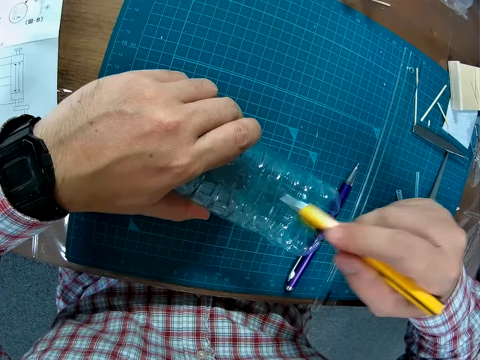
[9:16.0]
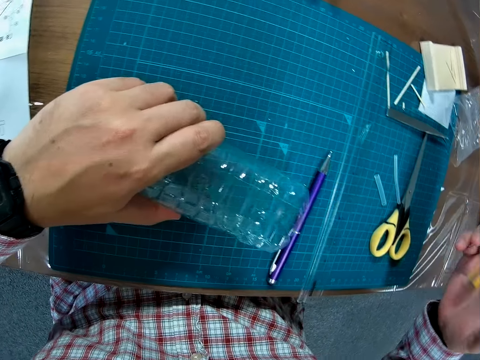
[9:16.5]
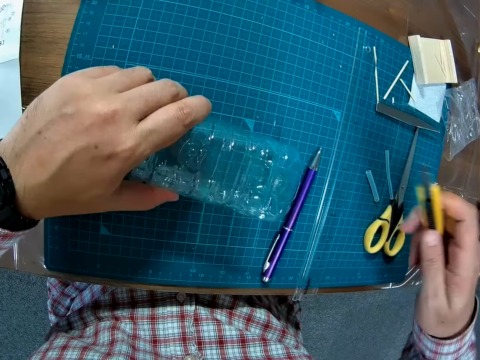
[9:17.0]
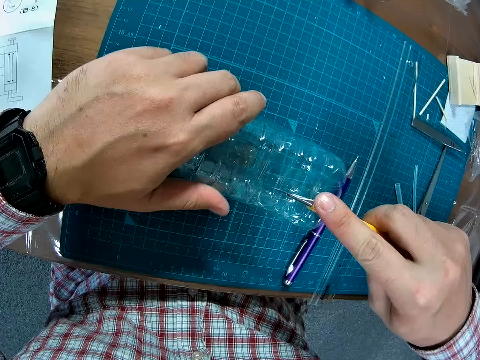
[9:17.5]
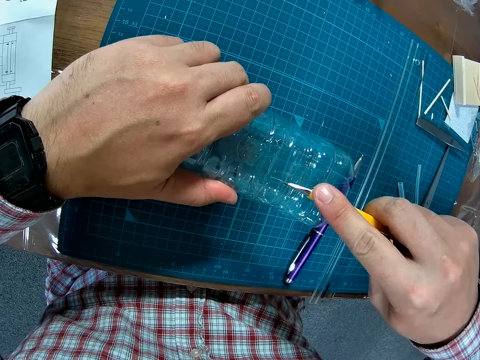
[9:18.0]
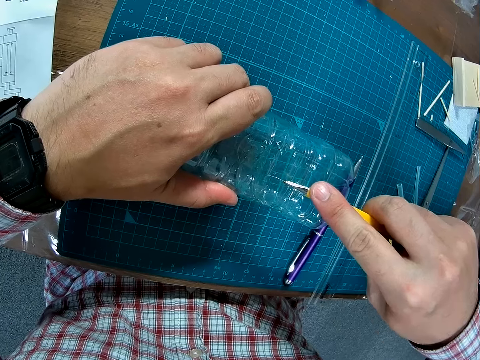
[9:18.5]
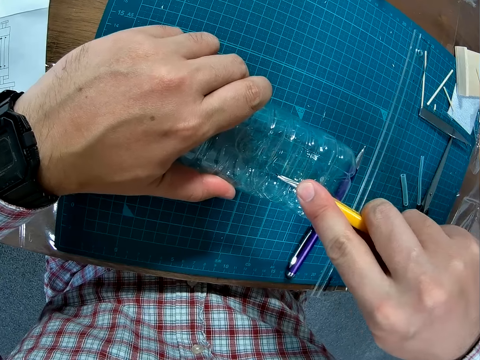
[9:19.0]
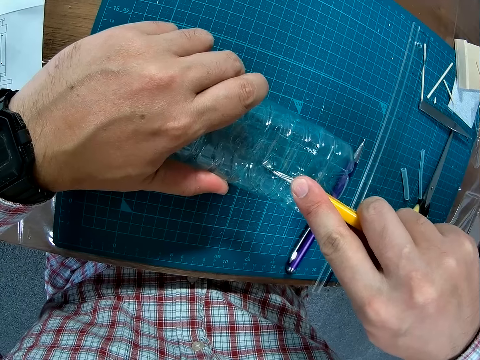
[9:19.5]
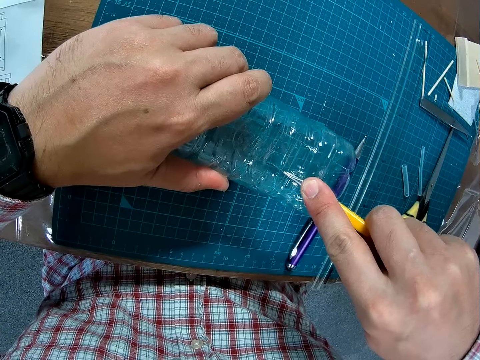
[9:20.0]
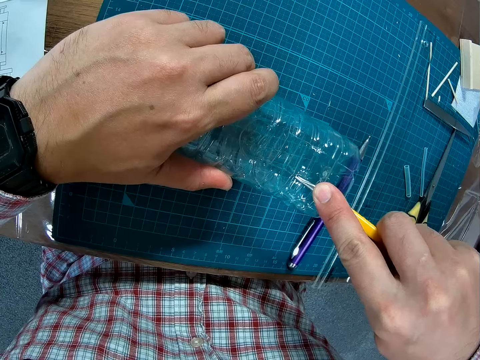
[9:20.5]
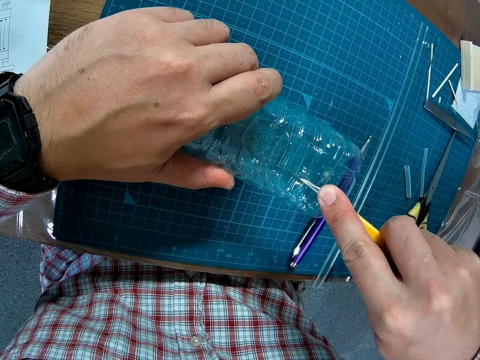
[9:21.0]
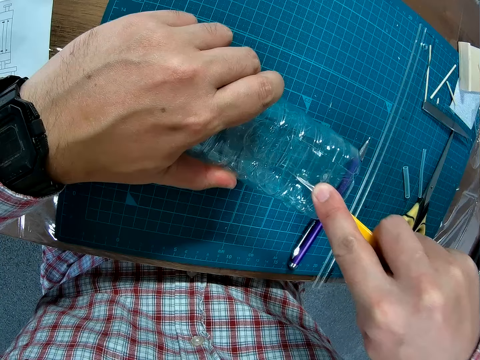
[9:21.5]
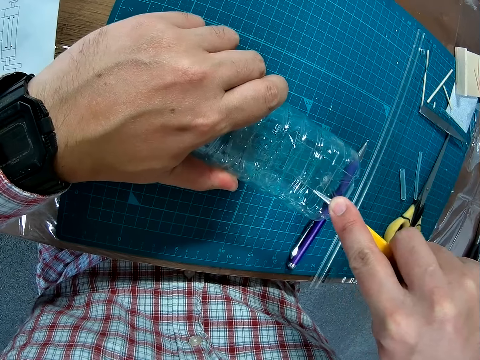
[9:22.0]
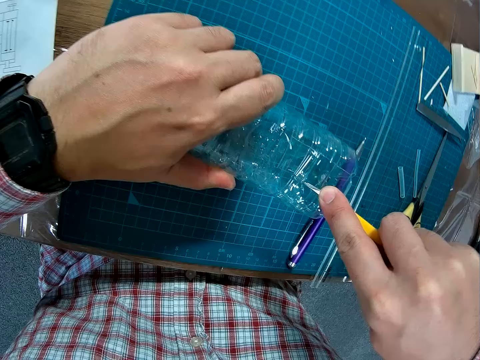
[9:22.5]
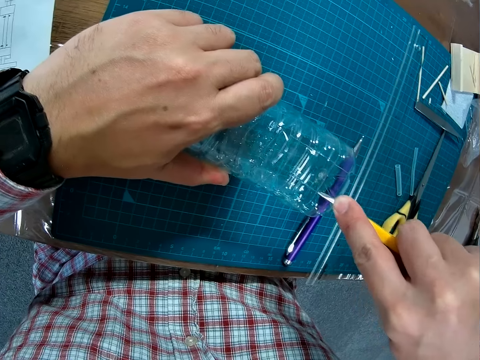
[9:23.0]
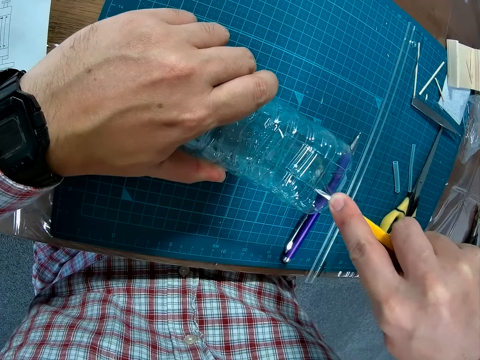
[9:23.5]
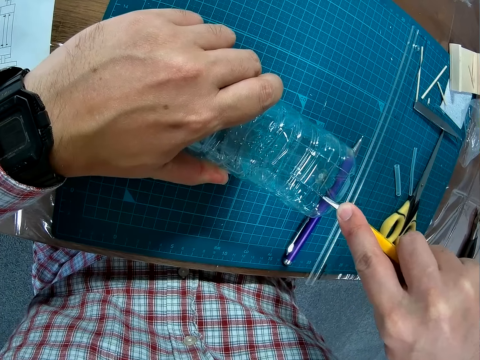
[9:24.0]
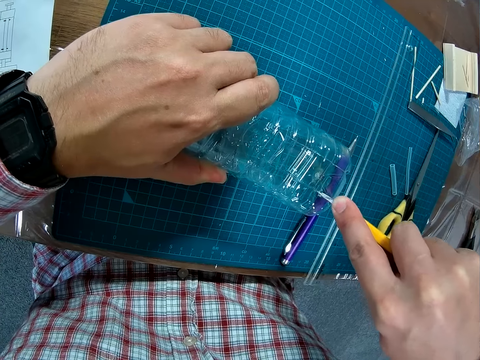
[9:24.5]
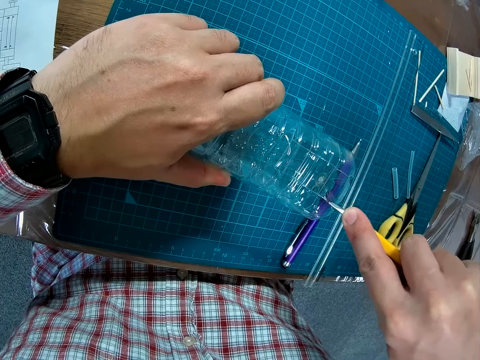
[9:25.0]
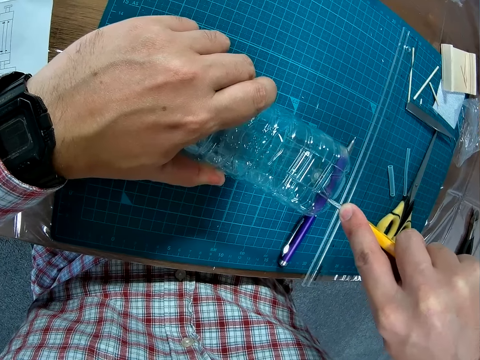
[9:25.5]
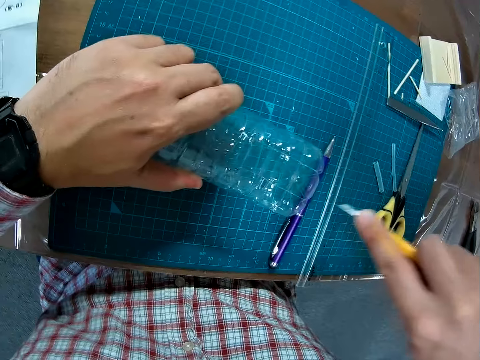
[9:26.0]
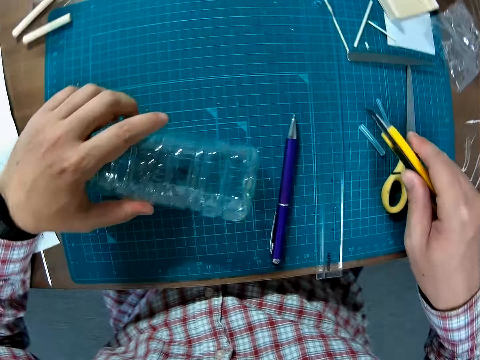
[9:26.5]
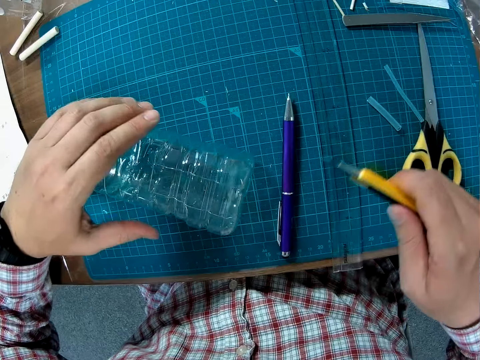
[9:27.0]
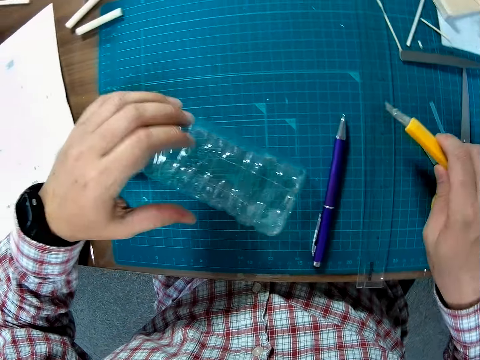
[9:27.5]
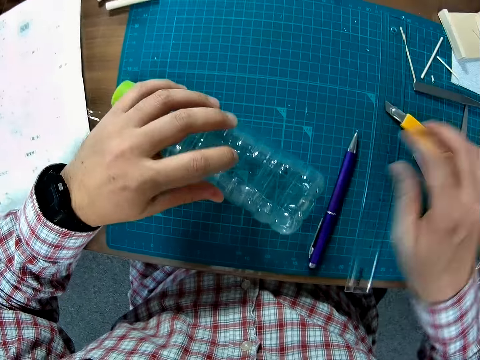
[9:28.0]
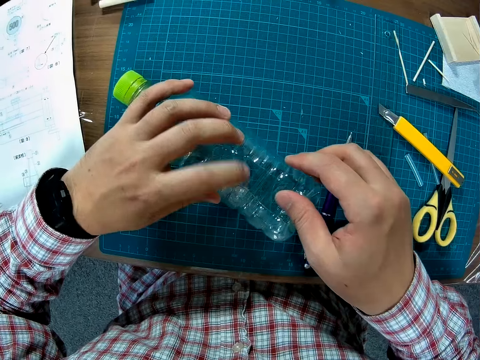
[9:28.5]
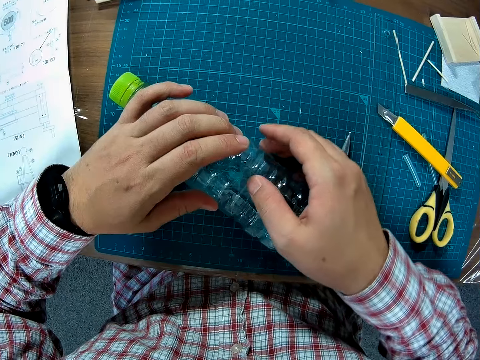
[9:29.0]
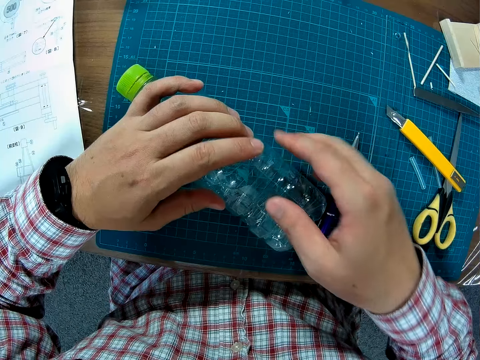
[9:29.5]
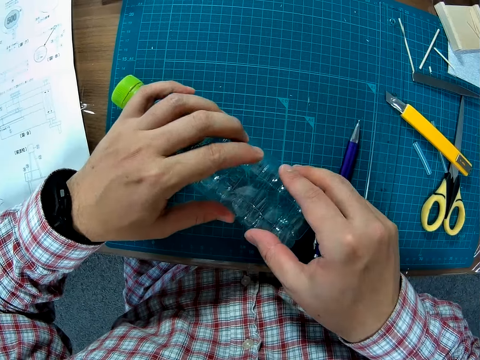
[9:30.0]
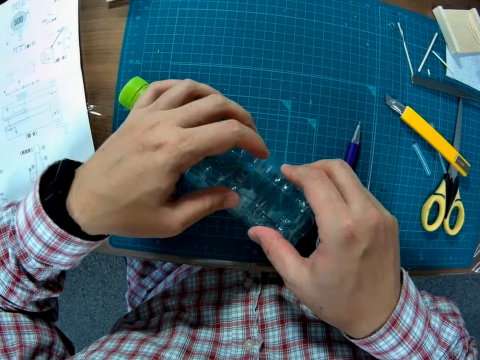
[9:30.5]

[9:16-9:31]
The camera wearer cuts the bottle with the scoring knife. They drop the scoring knife on the table. They press in the plastic bottle.

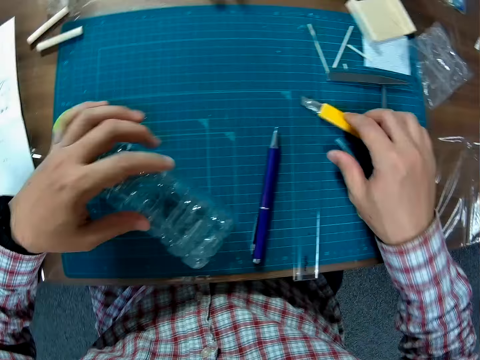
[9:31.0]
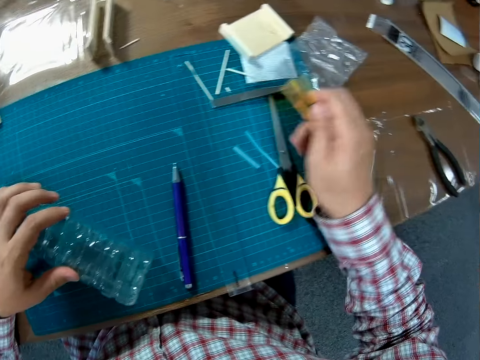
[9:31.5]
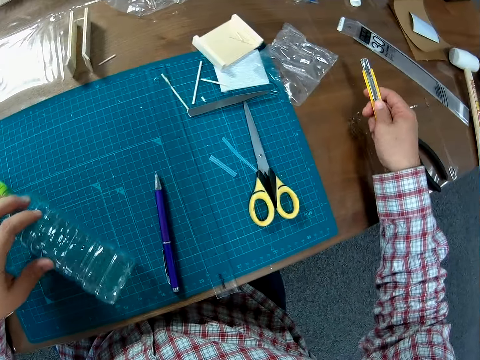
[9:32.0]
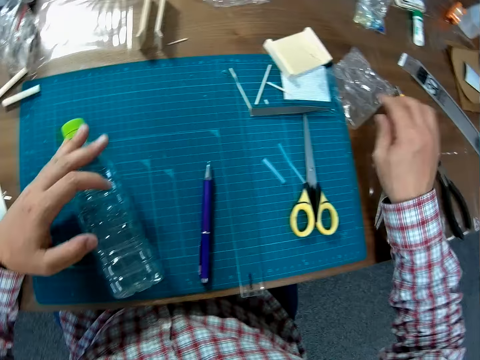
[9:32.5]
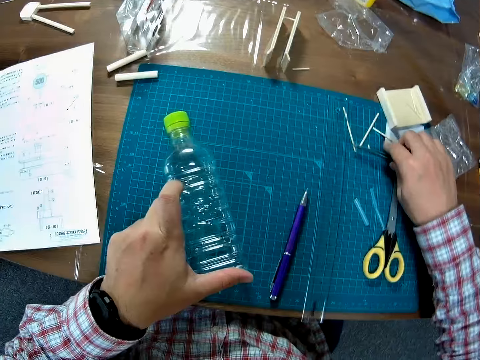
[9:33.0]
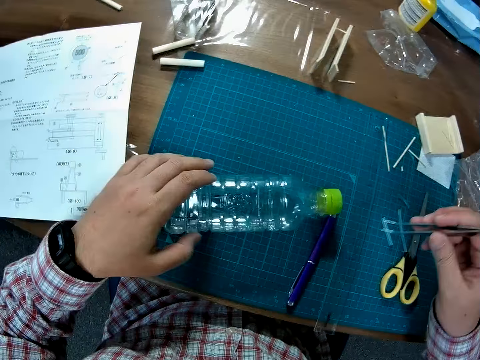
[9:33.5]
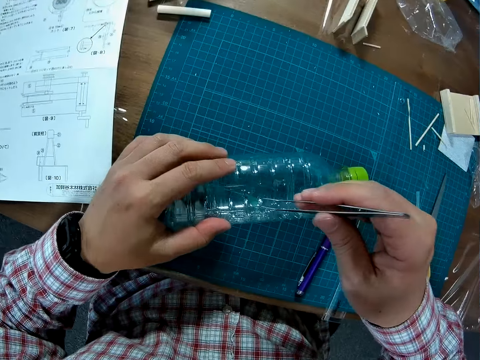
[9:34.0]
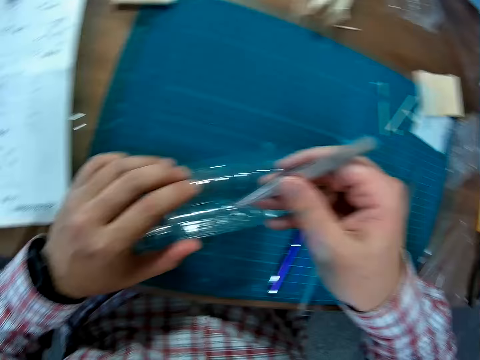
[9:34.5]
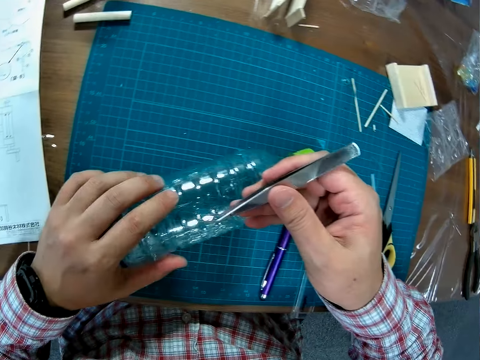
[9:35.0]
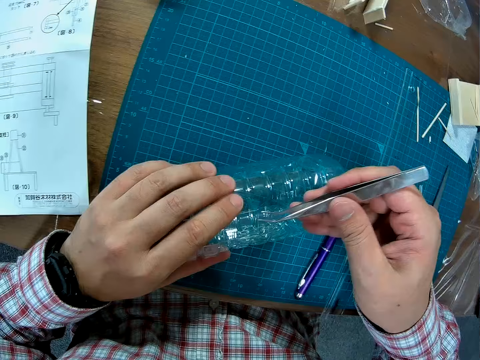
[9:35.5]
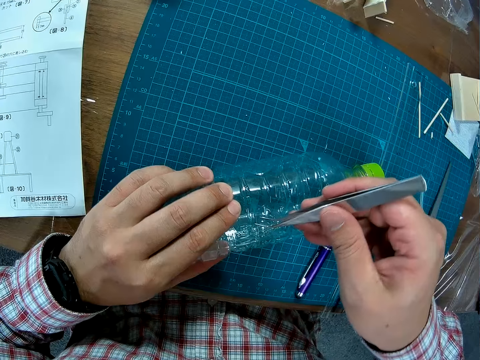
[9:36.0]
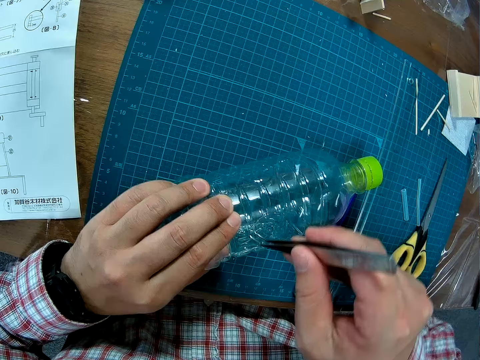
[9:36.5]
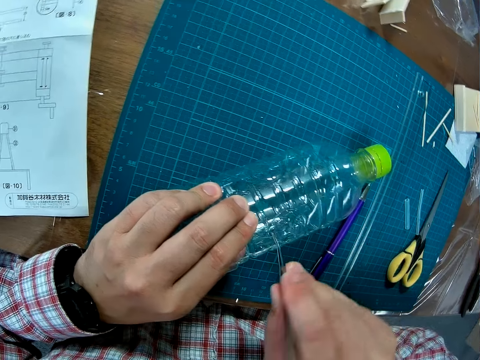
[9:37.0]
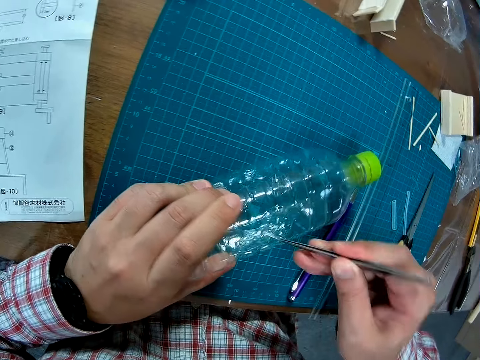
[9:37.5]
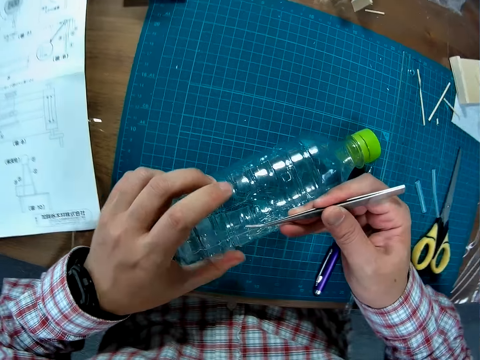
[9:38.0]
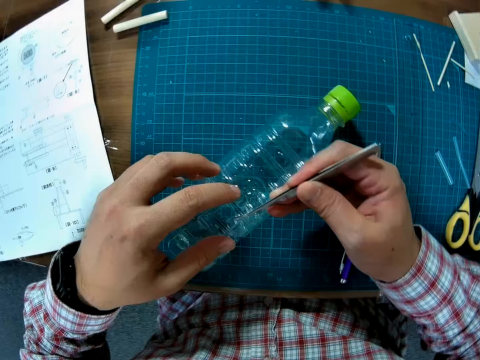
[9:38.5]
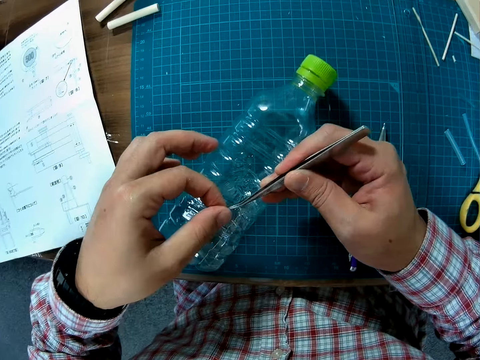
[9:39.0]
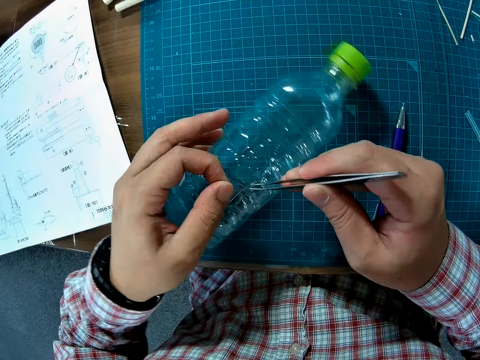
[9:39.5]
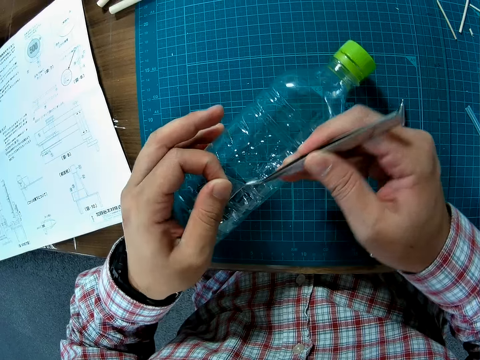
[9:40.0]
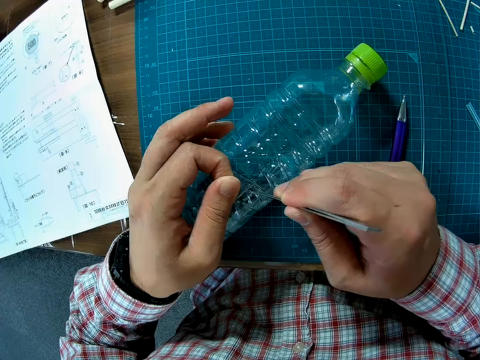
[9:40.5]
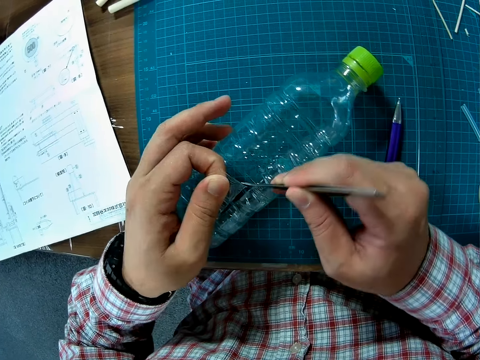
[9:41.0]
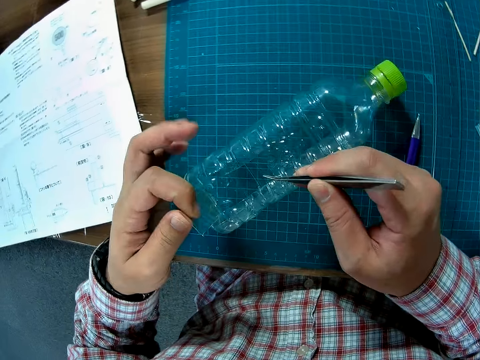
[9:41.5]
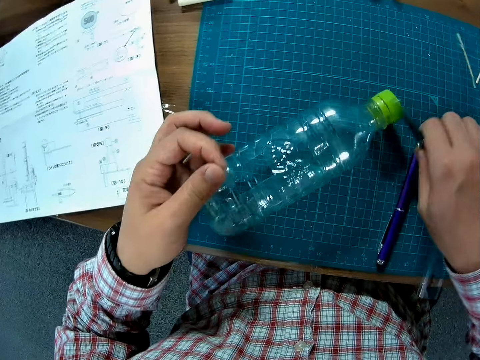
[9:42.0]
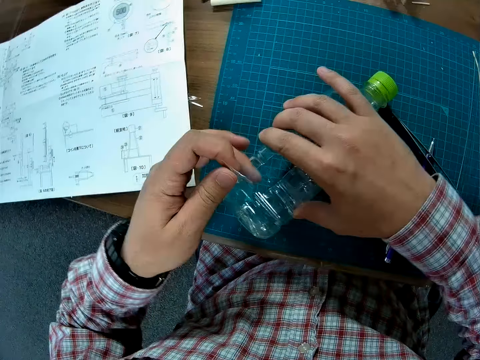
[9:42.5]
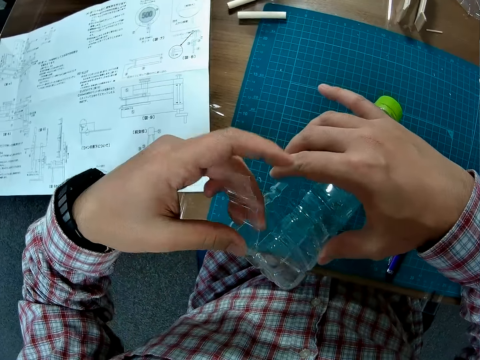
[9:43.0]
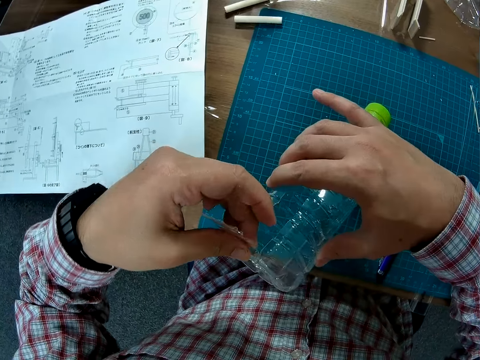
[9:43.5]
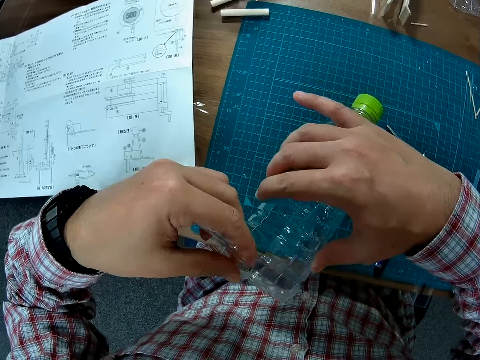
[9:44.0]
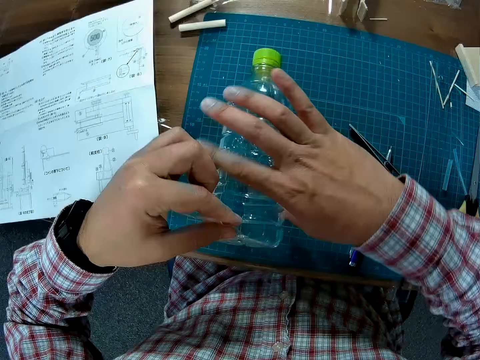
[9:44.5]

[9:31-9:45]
The camera wearer moves the scoring knife. They pick up the cutter and drop the cutter. They turn the bottle. They pick up a tweezer. They pick the plastic bottle with the tweezer. They cut the bottle using an object. They drop the tweezer. They pull the excess plastic. They hold the bottle.
